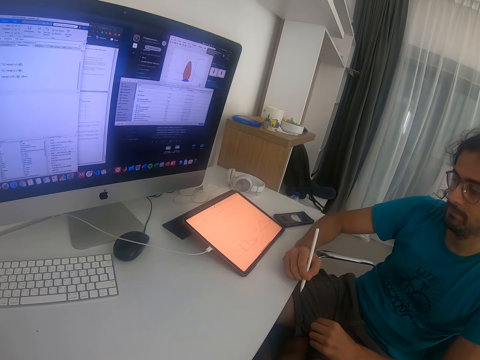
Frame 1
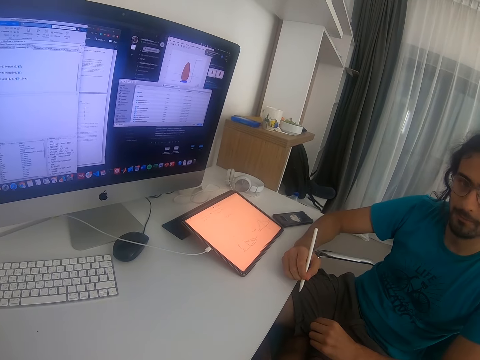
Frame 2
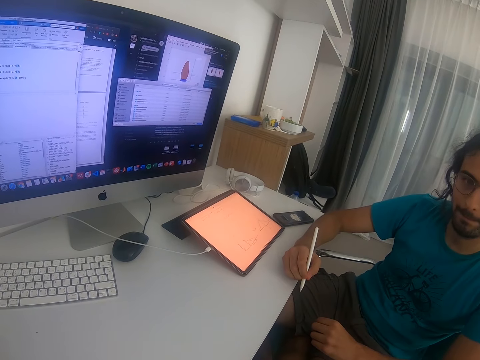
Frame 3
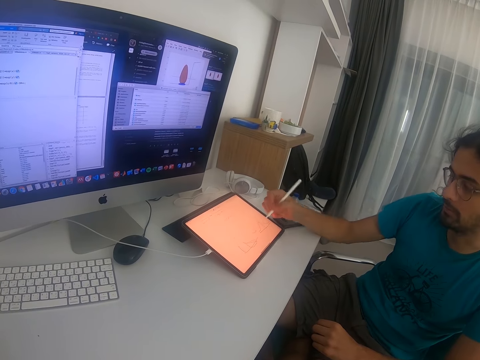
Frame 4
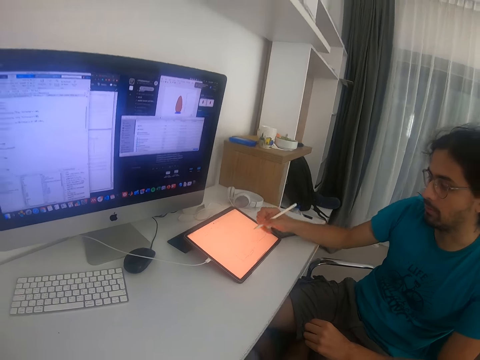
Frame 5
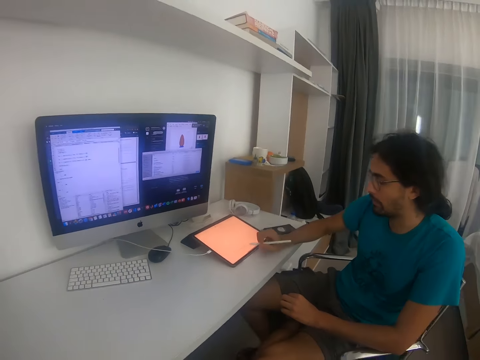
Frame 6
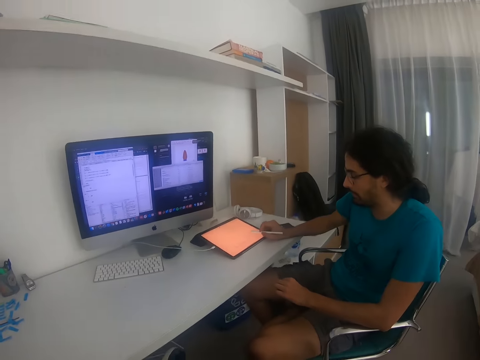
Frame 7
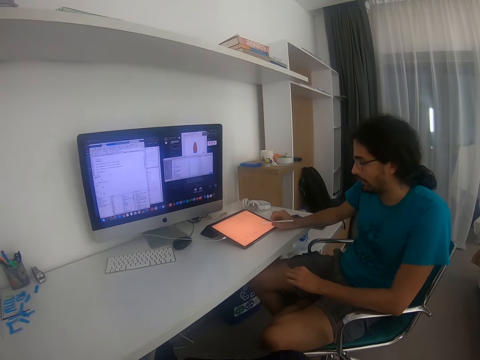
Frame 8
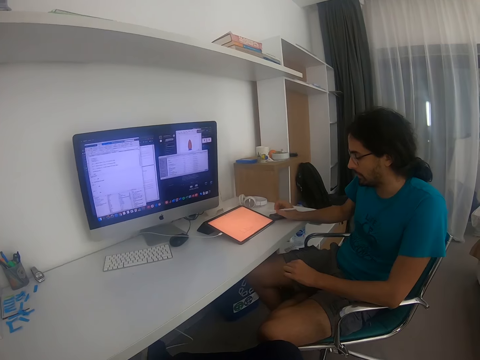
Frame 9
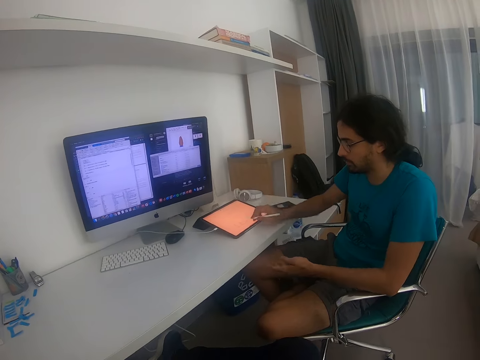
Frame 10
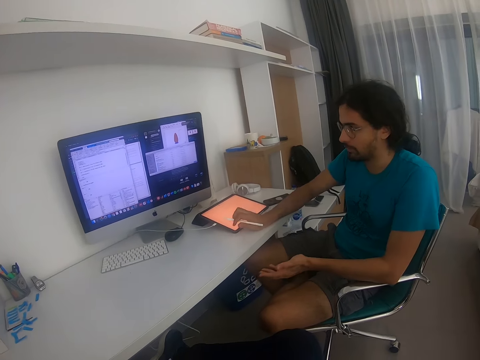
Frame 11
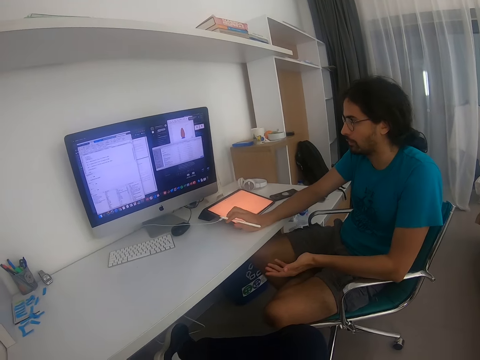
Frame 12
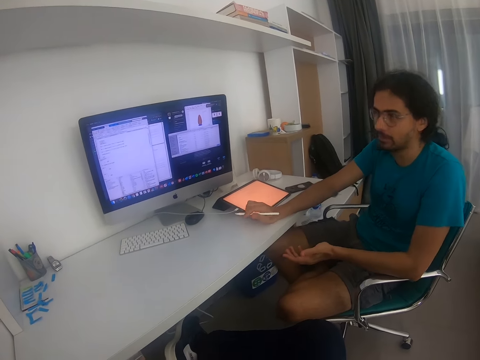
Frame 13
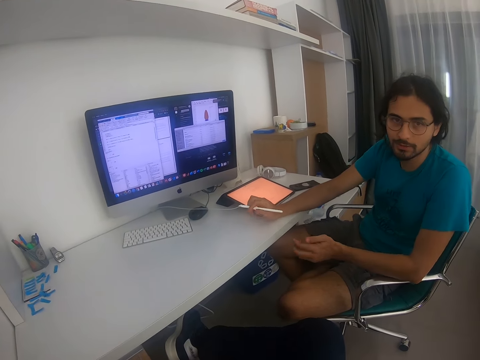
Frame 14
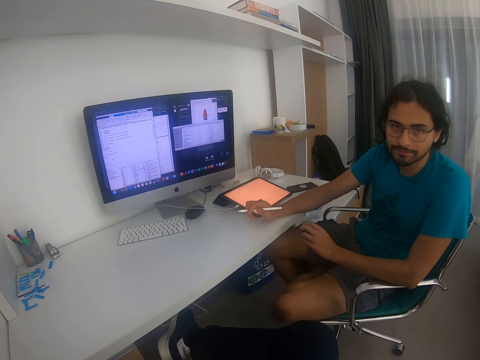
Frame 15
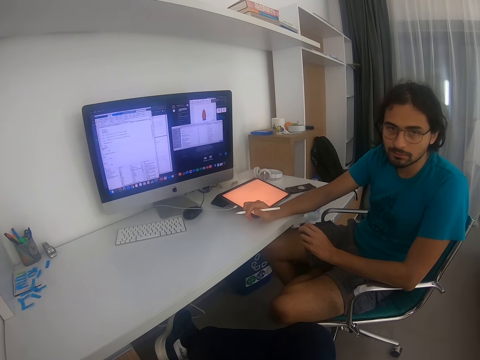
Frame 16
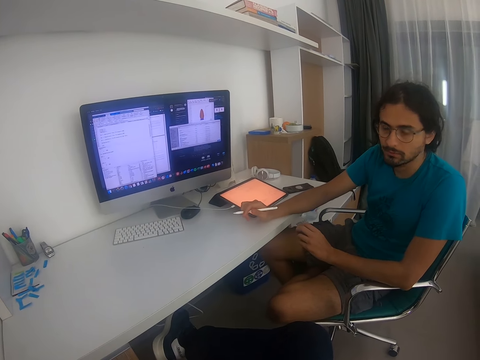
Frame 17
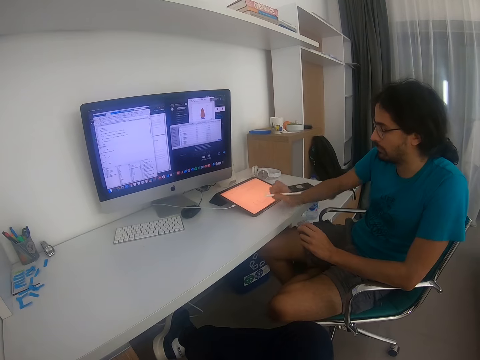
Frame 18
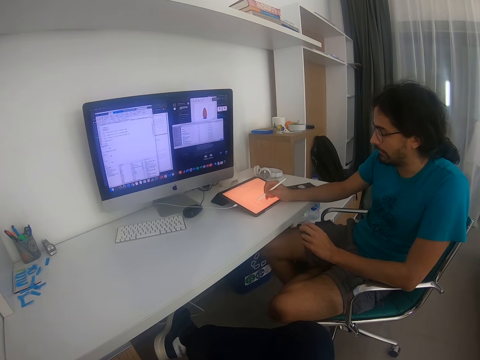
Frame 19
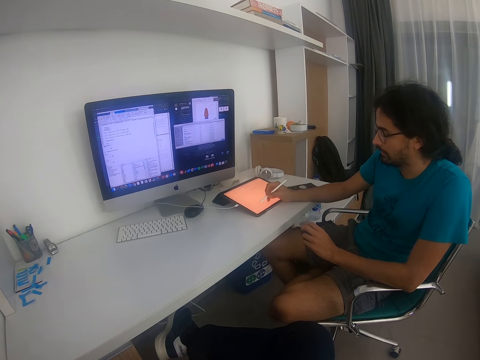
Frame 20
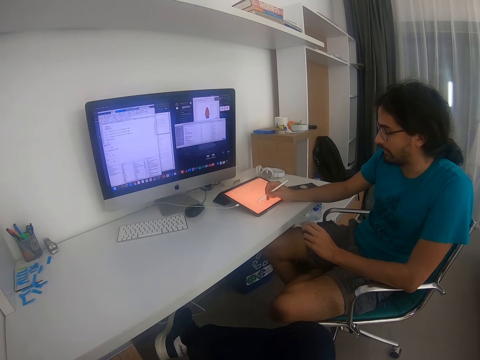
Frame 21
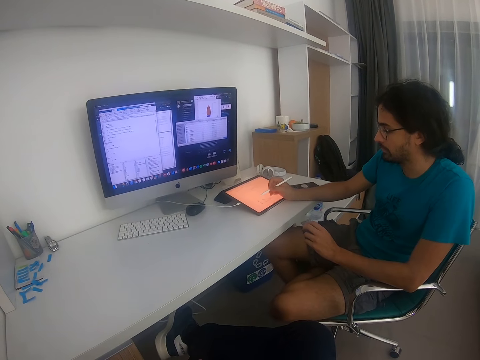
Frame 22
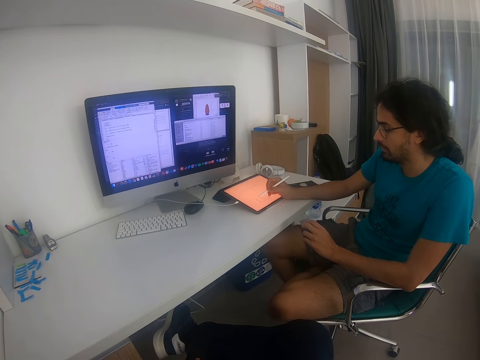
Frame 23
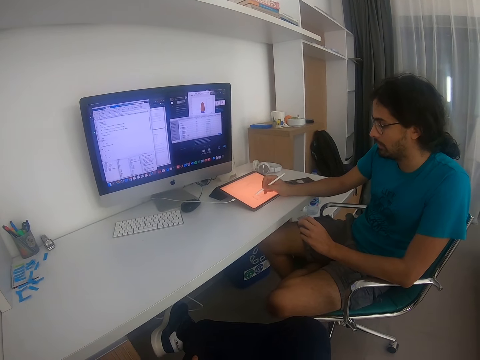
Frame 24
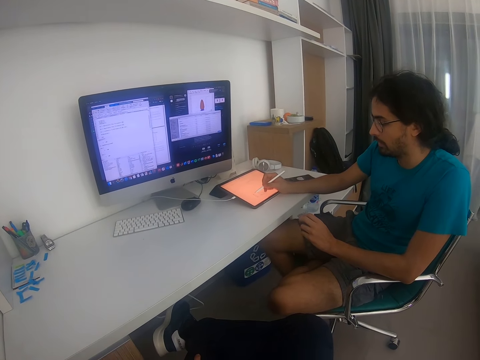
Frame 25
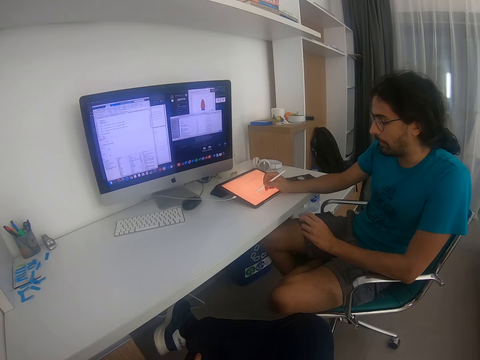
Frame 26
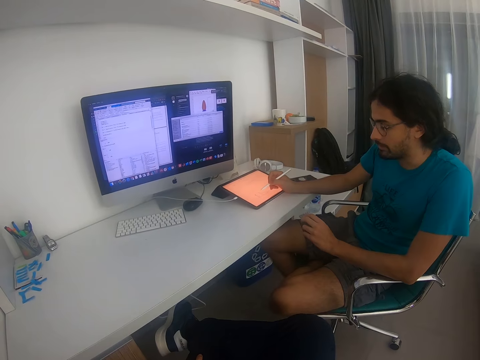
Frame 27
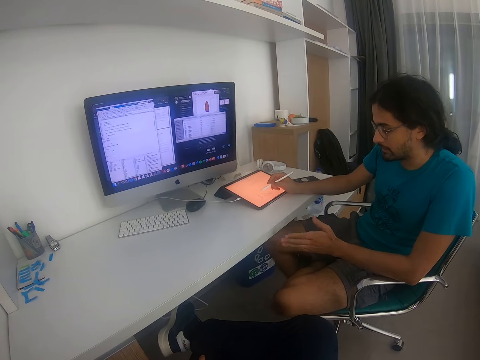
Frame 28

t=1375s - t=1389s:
The camera wearer looks at a man. The man writes on the tablet. The camera wearer looks around the table. They look around the room. They converse with the man. The man converses with the camera wearer and looks at the camera wearer. The camera wearer converses with the man. The man writes on the tablet and converses with the camera wearer.

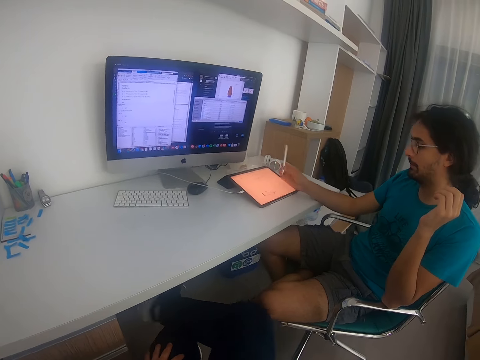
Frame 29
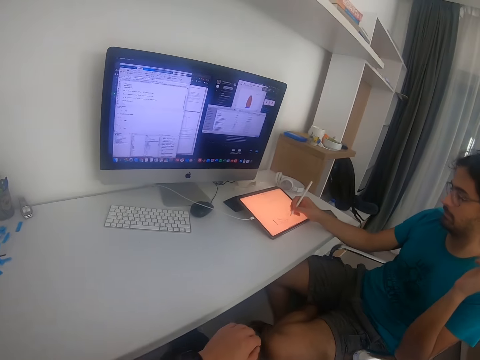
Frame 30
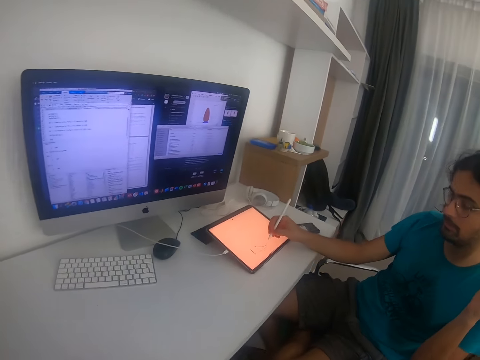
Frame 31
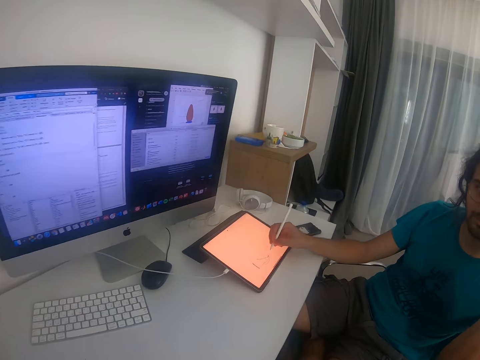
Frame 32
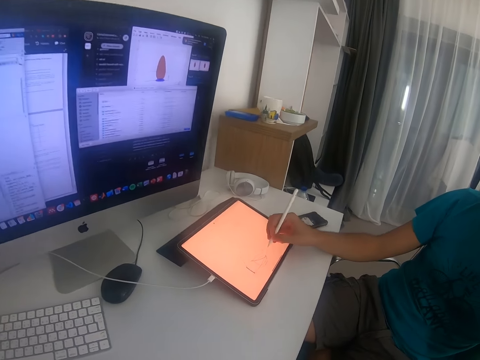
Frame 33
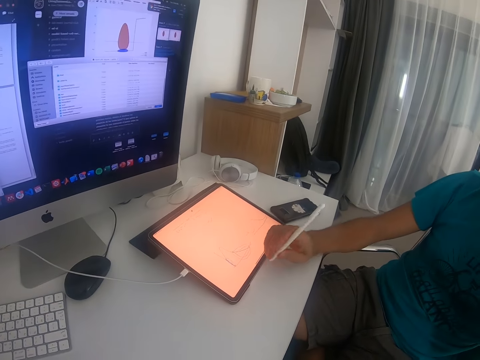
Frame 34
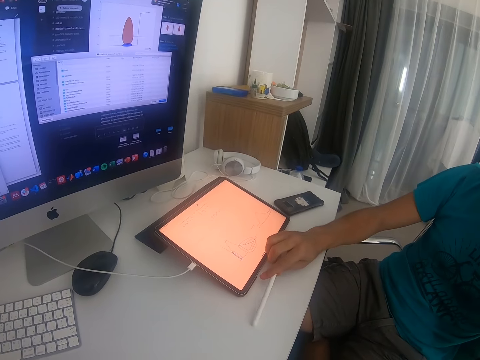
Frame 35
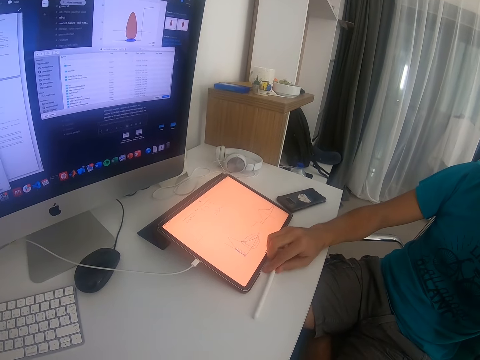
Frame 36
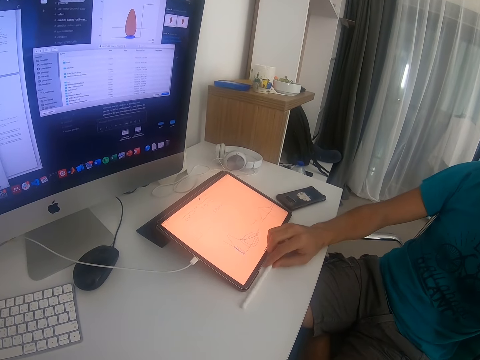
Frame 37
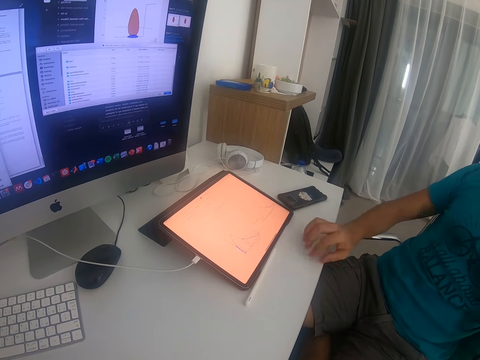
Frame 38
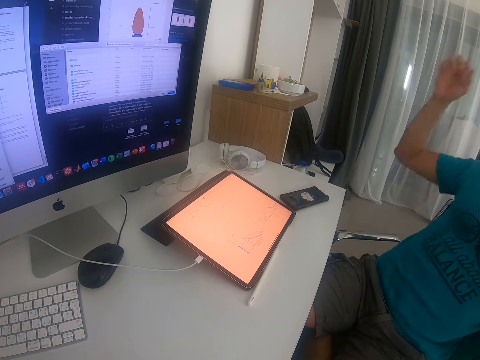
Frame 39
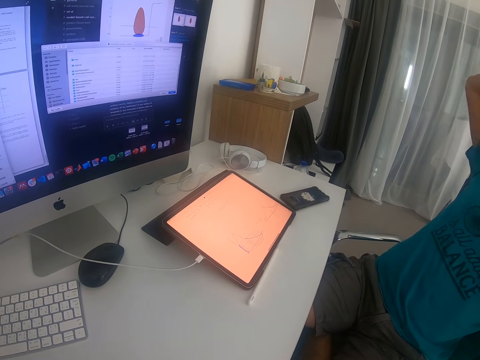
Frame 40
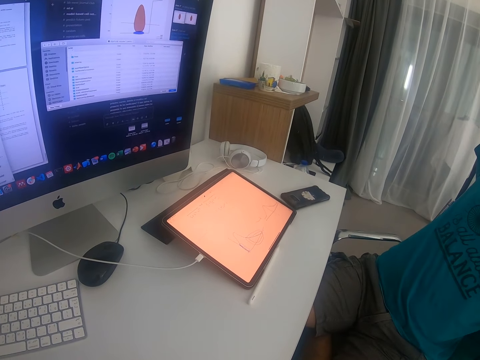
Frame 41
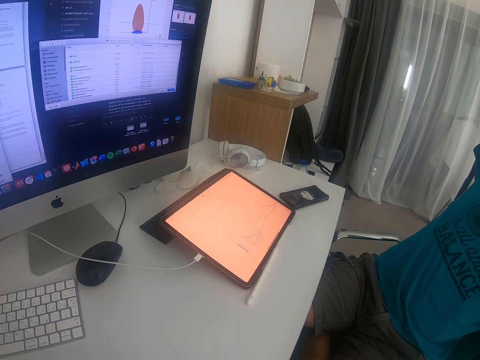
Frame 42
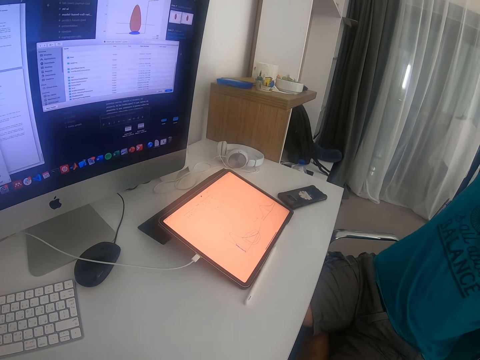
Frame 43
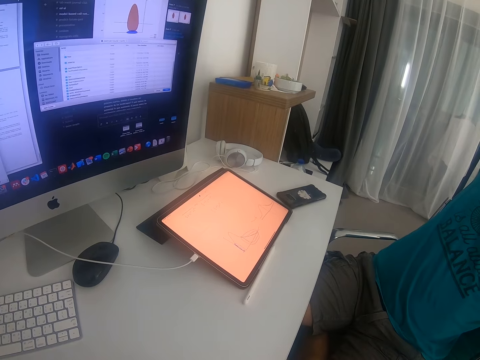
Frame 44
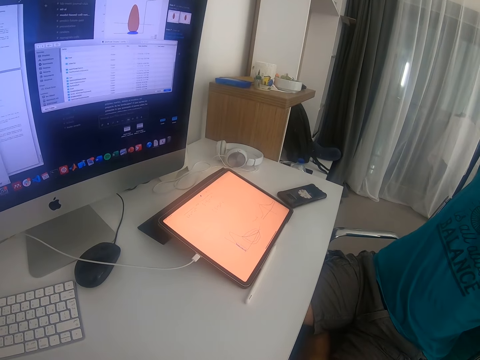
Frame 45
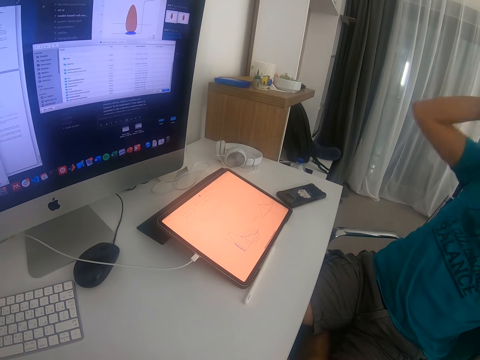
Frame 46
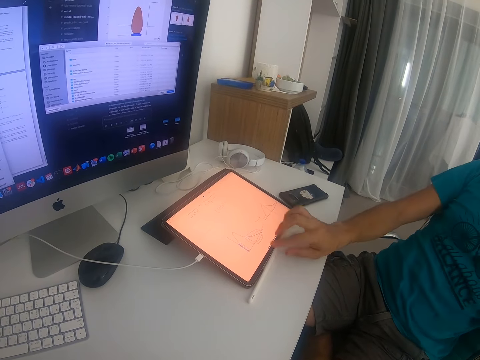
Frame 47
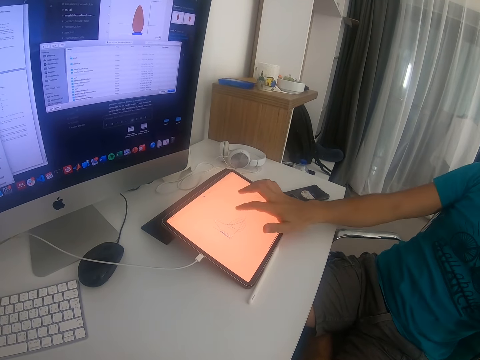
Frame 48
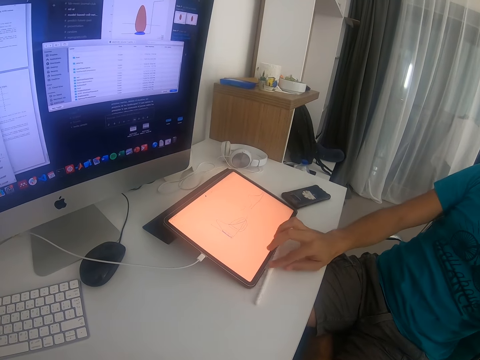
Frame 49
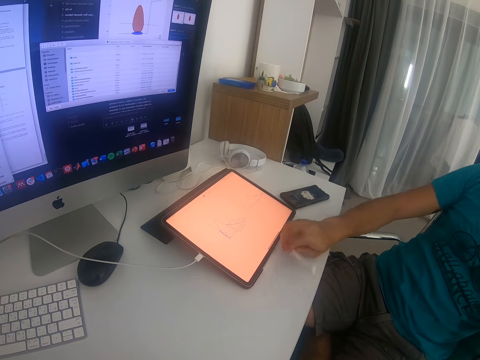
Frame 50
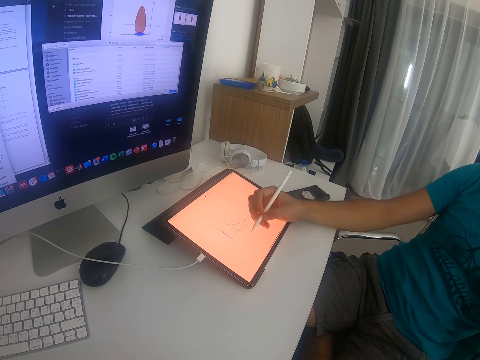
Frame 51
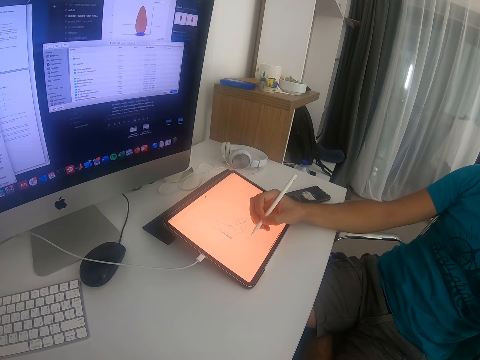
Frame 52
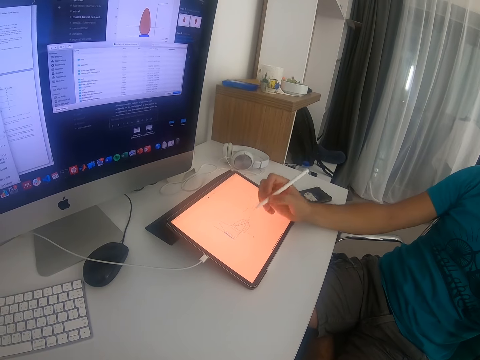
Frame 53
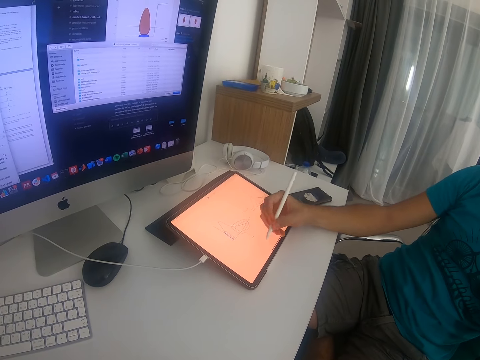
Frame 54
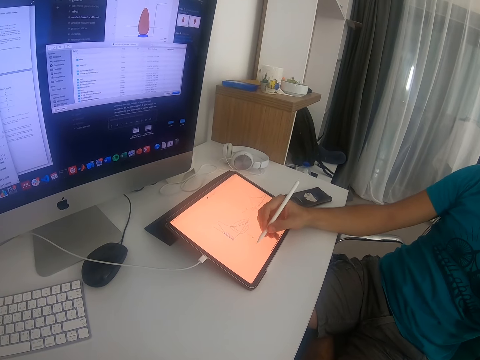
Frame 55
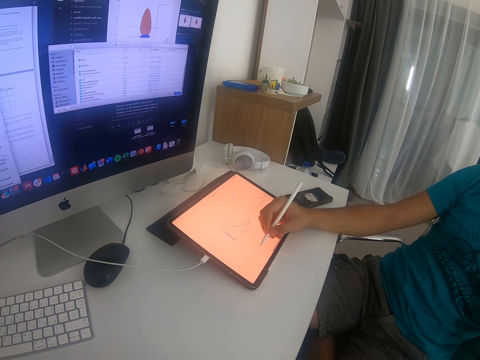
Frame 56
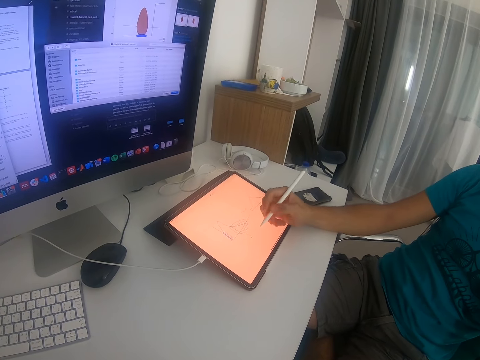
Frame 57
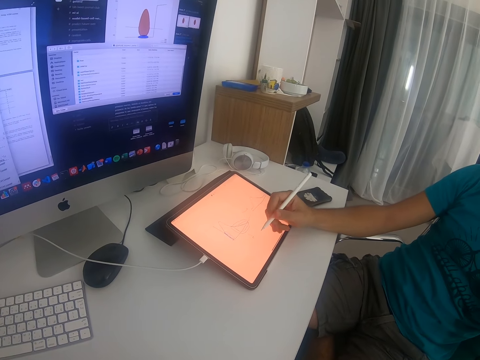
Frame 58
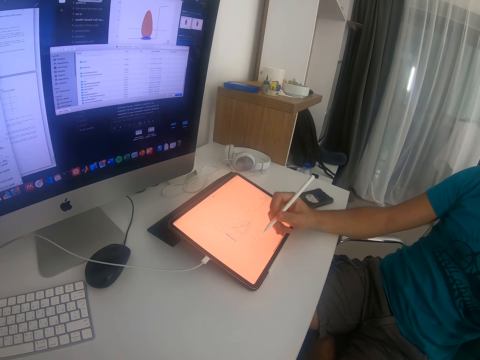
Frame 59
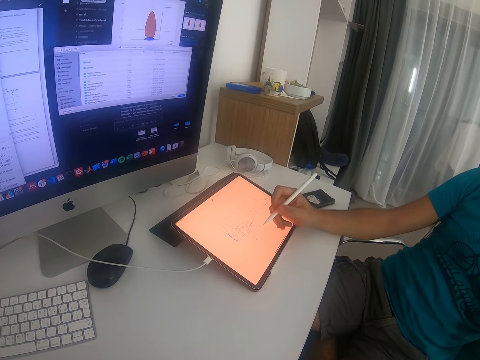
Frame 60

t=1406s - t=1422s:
The camera wearer looks at the tablet. A man places a stylus pen on the table. The camera wearer looks at the tablet. They converse with the man. The man converses with the camera wearer. The camera wearer uses the tablet. The man picks up the stylus pen on the table. The camera wearer picks up the tablet pen. The man operates the tablet. The camera wearer writes on the tablet. The man converses with the camera wearer. The camera wearer writes on the tablet.
